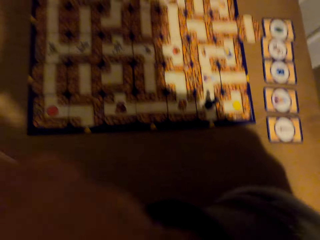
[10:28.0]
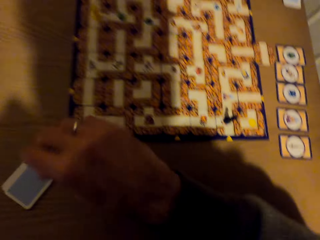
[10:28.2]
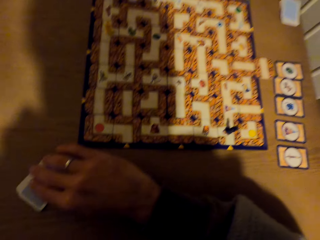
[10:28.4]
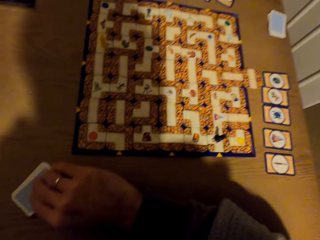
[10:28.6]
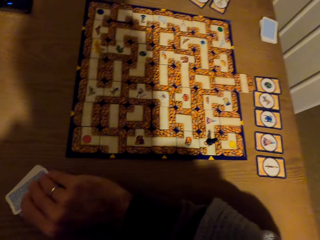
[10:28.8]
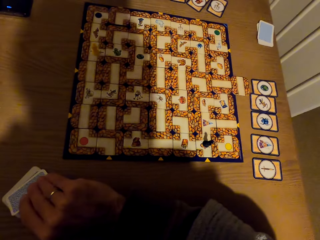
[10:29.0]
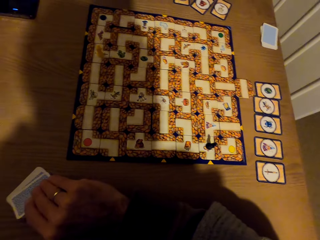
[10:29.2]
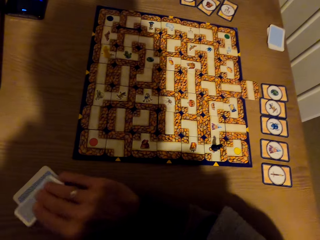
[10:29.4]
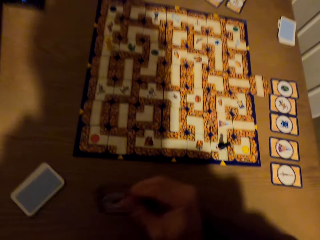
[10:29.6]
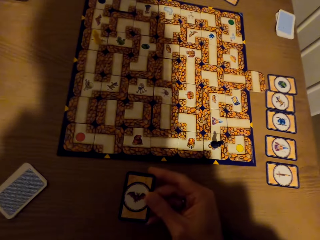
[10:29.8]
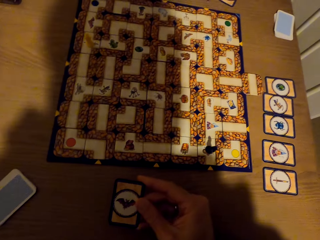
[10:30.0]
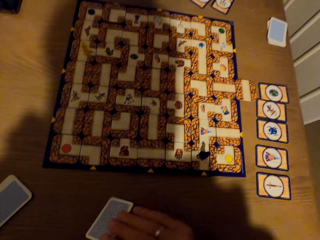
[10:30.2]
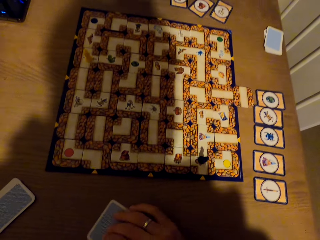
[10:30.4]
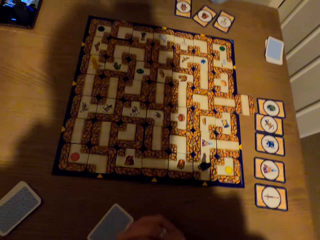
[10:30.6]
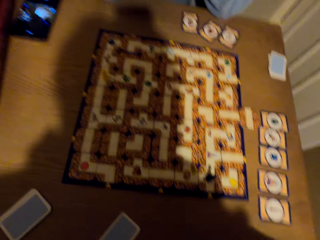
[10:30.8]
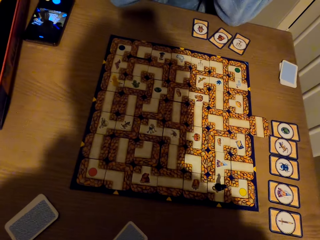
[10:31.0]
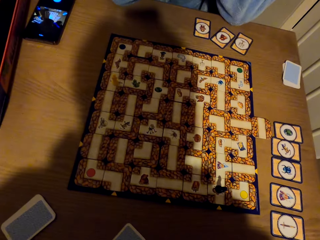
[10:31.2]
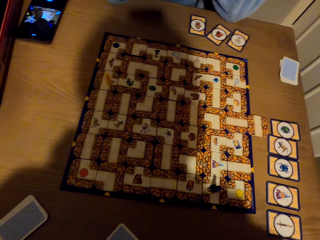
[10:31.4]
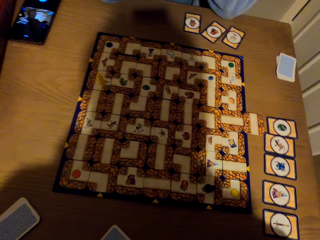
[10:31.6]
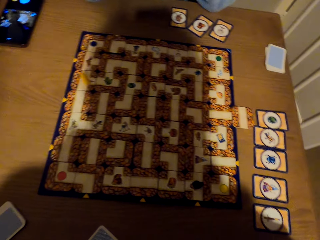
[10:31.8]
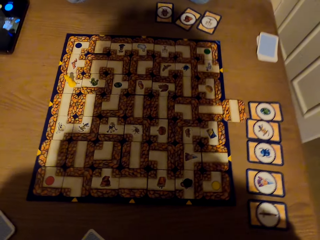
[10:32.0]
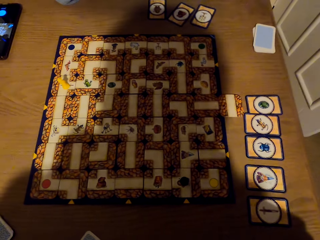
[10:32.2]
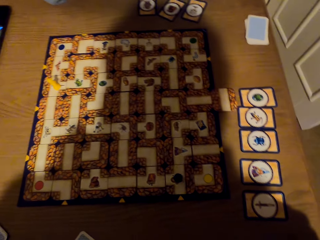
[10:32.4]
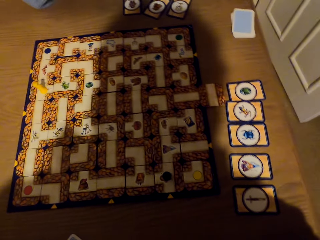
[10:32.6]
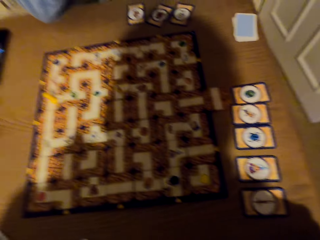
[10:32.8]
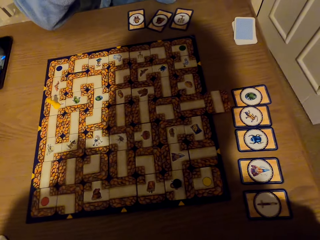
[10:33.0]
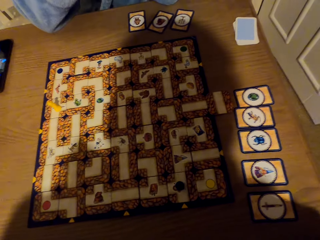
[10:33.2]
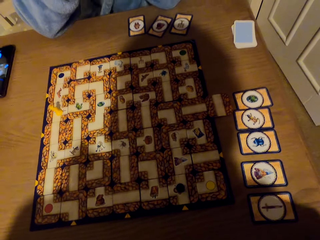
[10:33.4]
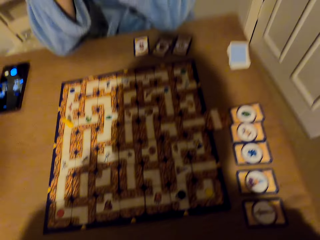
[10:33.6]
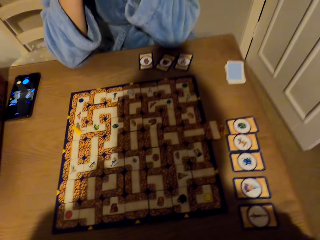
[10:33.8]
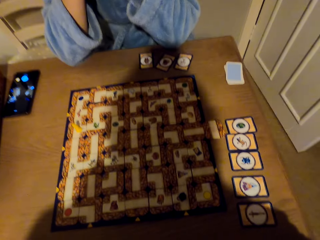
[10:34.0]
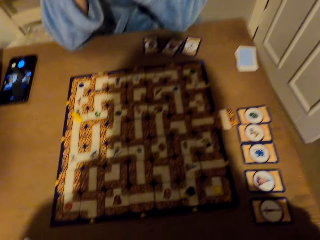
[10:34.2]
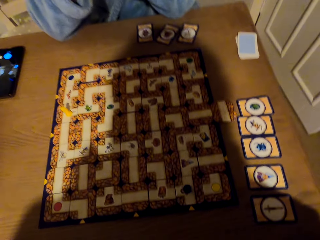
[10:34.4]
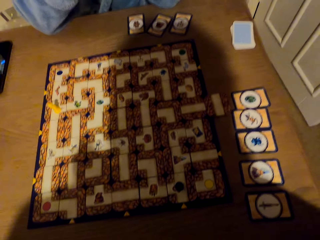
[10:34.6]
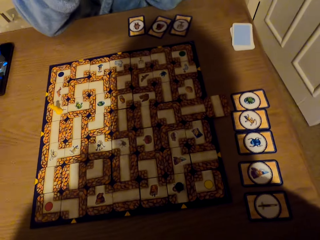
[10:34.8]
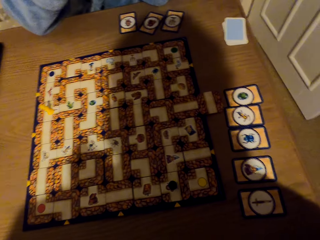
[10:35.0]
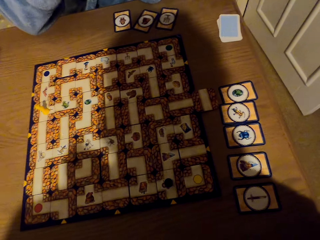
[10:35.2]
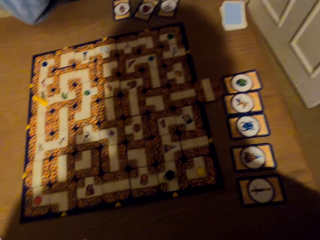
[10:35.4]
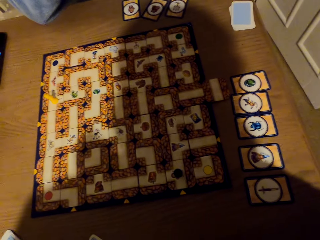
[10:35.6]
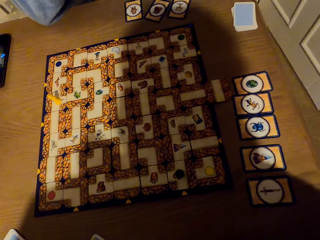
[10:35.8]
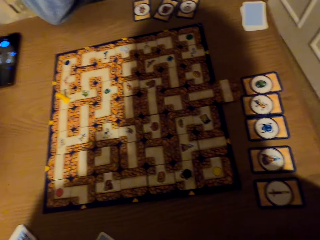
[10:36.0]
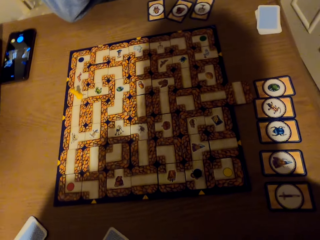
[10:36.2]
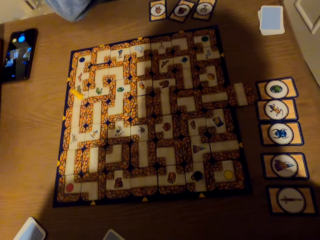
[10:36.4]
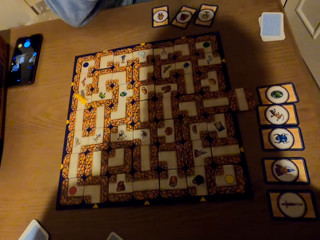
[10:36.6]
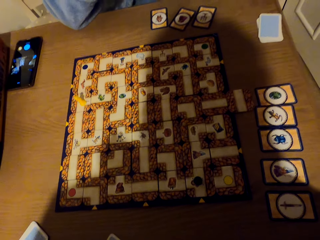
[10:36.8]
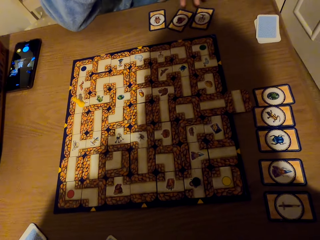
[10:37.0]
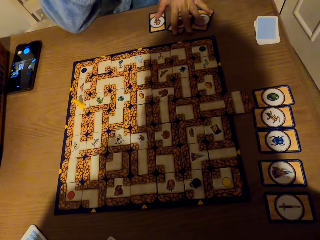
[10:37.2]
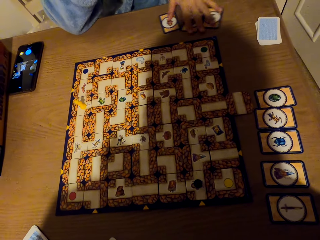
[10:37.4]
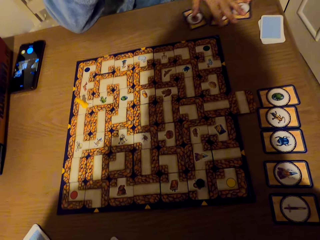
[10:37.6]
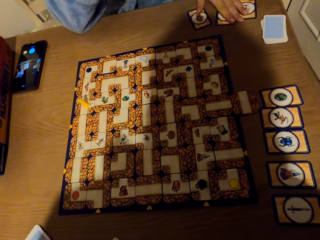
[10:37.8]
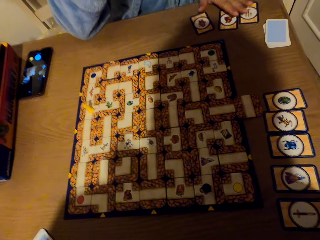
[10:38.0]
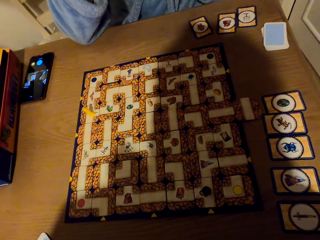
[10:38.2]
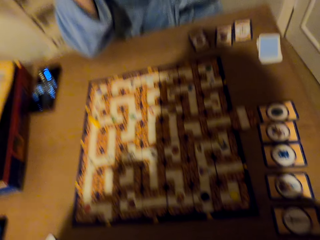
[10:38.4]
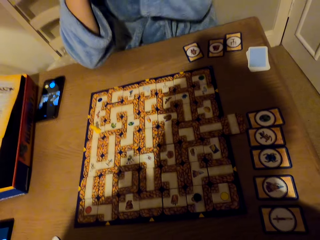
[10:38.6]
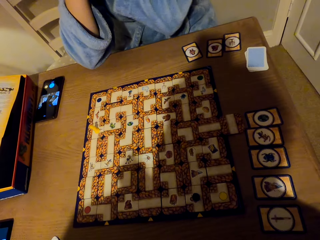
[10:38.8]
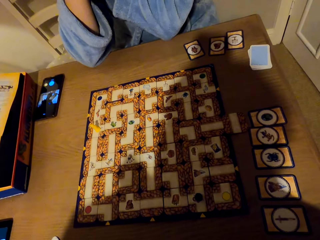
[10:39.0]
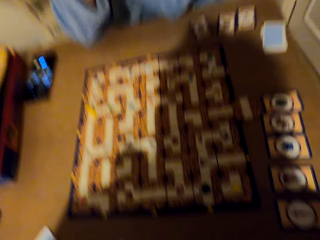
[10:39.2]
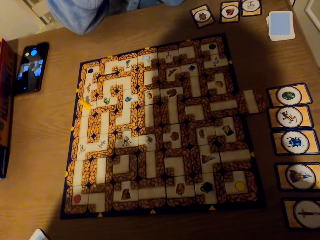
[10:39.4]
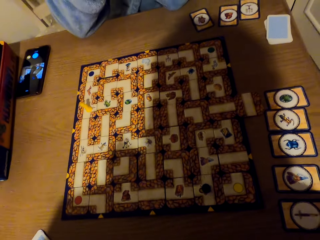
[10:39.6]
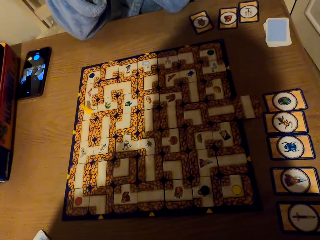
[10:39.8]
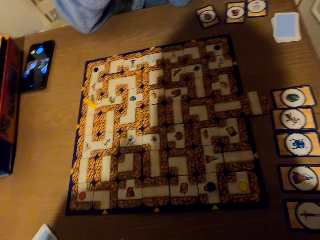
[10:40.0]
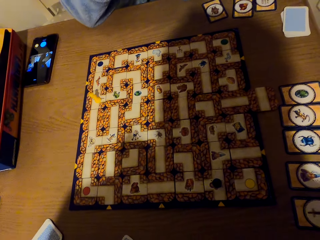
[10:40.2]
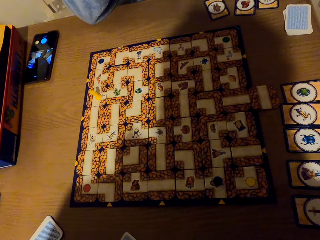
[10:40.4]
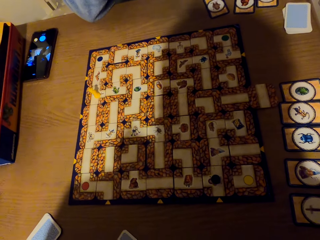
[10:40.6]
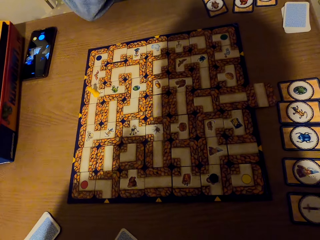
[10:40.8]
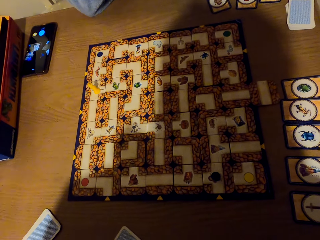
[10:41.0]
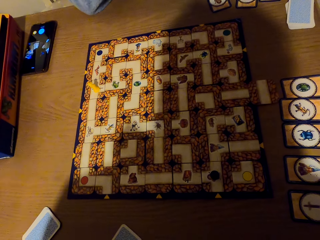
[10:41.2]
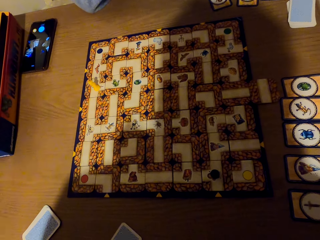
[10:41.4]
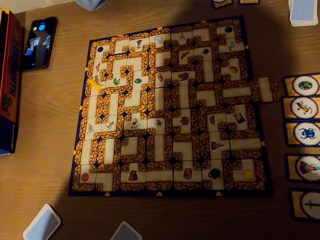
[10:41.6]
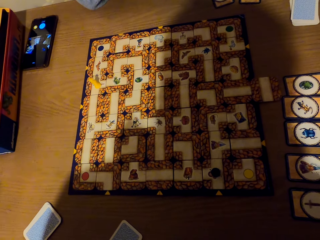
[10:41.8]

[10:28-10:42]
The camera wearer picks the card from the table with the right hand. They drop the card on the table with the right hand. A lady pushes cards aside with the left hand.

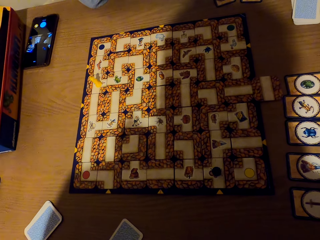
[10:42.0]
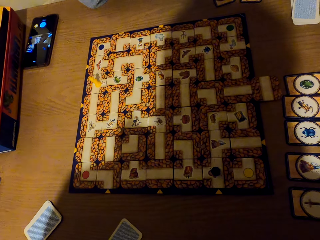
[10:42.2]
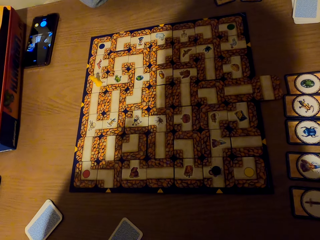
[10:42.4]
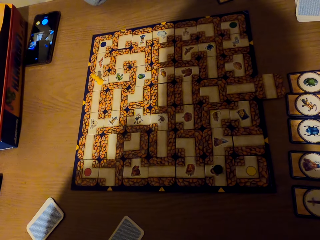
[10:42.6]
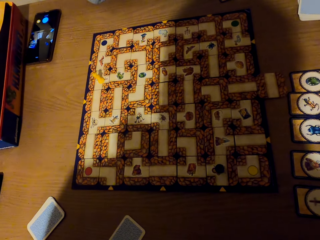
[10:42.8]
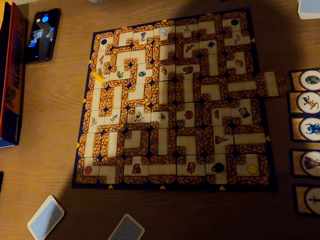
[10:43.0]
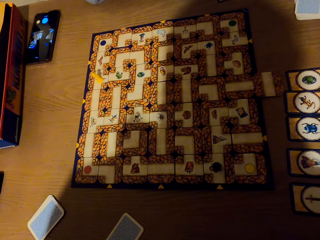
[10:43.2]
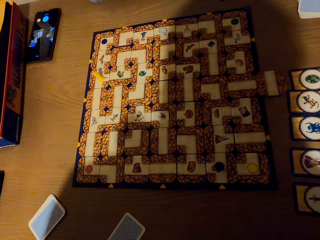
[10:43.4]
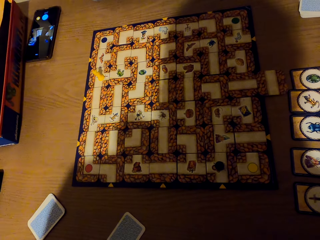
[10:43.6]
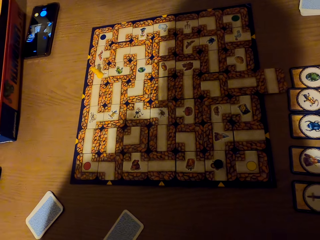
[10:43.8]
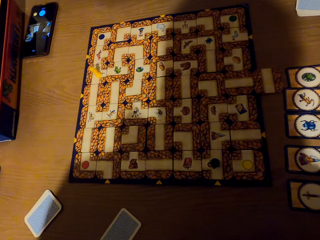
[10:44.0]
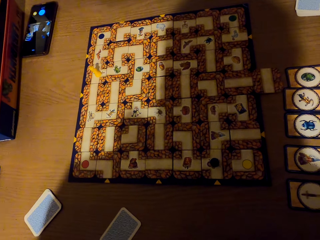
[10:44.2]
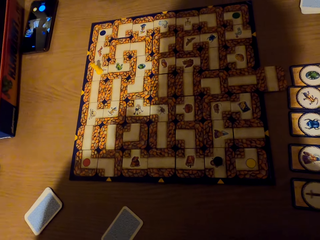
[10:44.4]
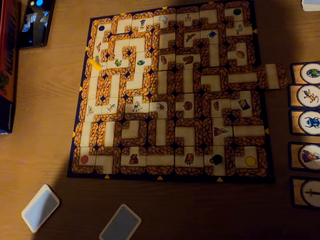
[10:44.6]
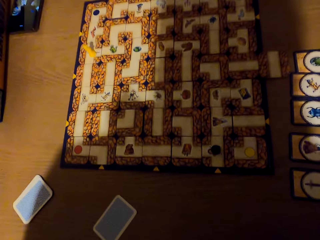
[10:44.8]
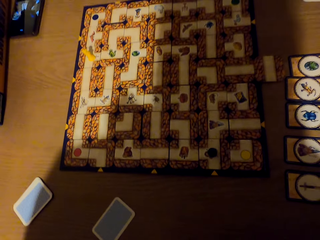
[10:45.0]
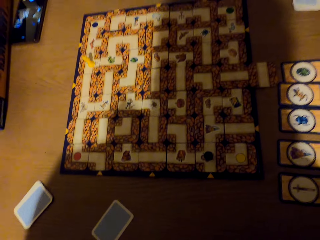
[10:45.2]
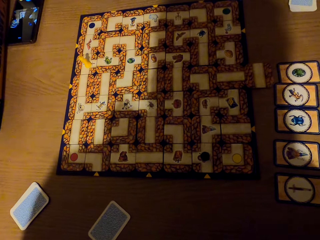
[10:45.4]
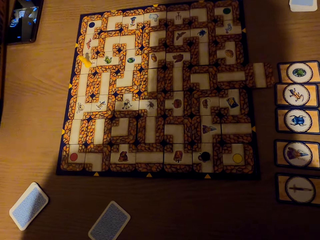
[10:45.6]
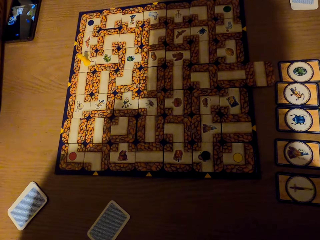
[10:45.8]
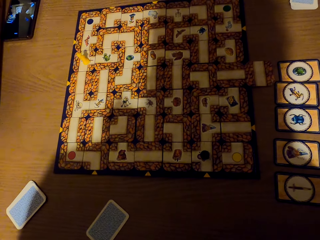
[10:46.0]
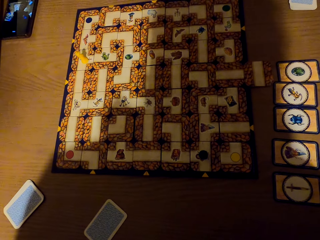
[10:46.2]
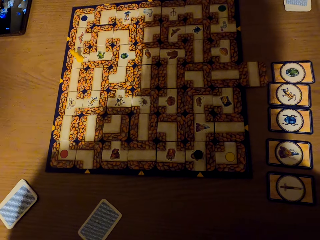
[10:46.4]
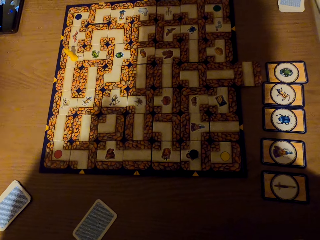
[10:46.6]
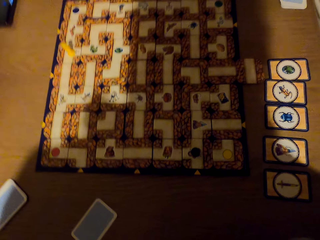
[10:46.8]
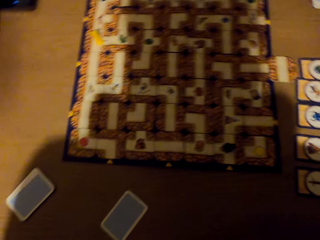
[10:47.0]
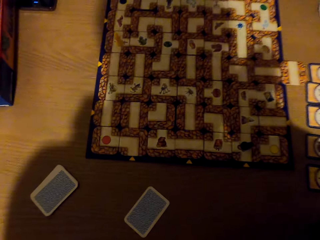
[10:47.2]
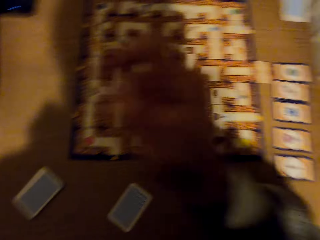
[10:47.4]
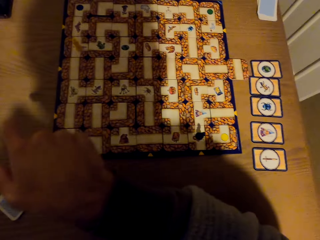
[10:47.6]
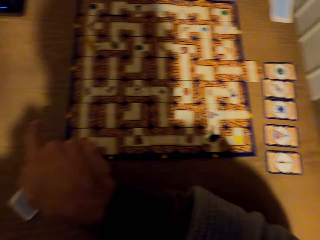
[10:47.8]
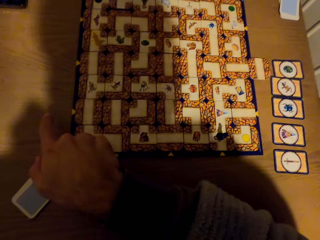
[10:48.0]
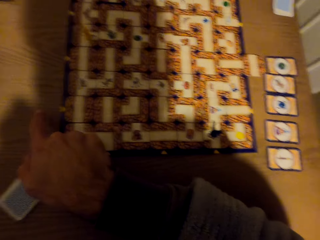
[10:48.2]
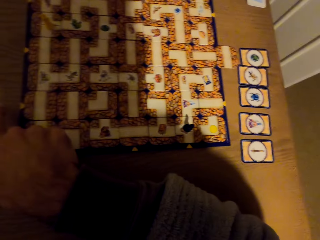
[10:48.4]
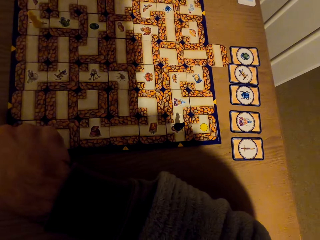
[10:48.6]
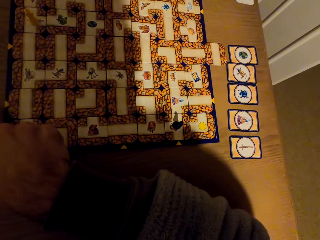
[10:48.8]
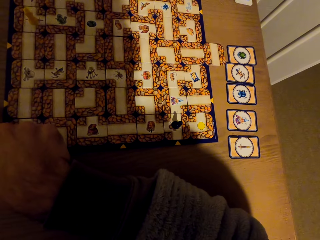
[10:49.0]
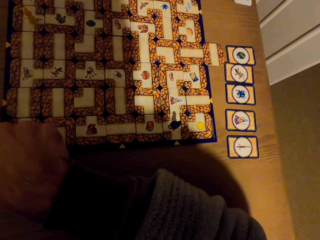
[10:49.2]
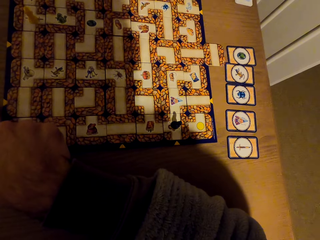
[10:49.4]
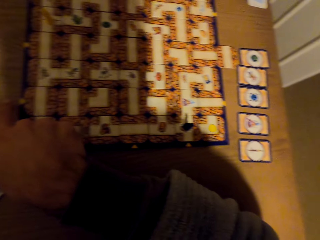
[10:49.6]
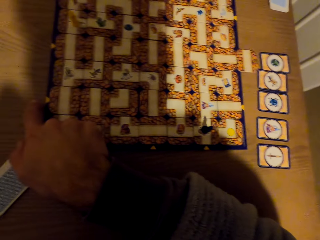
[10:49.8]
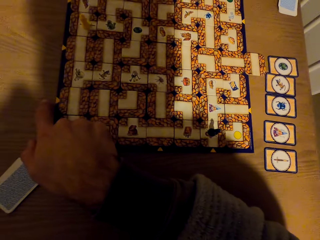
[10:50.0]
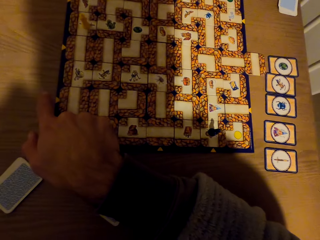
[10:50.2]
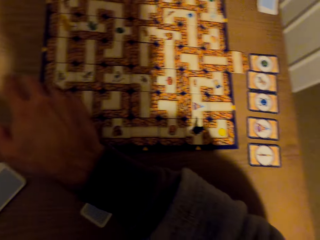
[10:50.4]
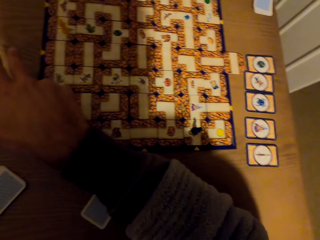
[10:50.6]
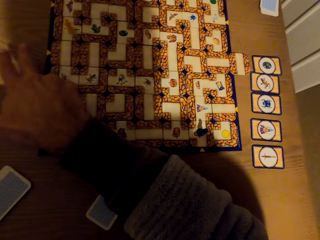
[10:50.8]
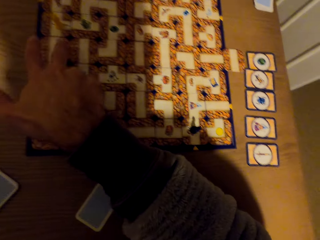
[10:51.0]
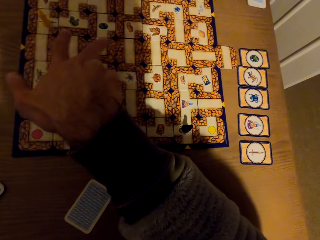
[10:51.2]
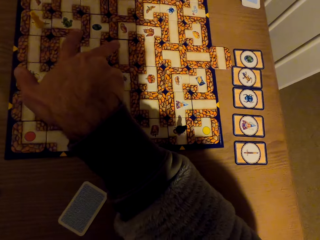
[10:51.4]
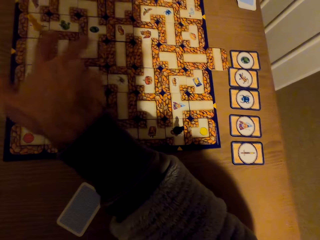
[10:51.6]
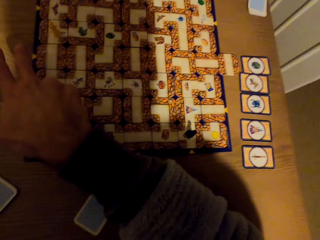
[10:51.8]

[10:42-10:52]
The camera wearer points at the board game.
